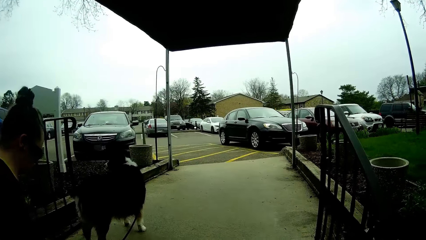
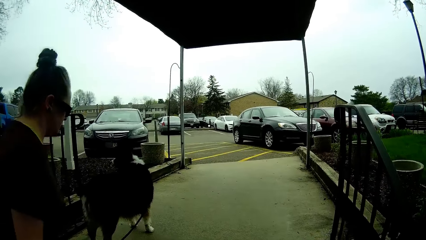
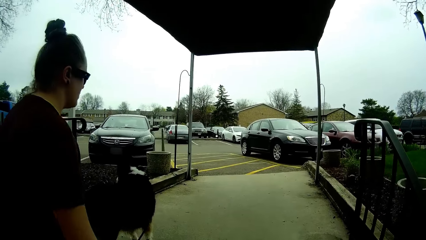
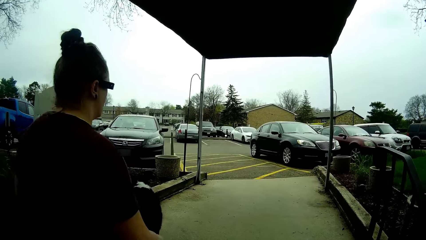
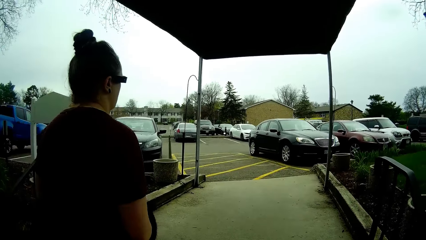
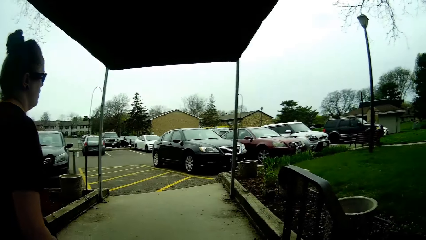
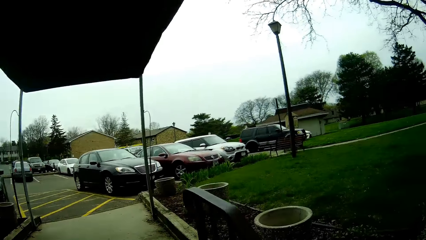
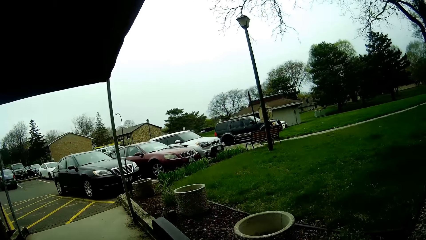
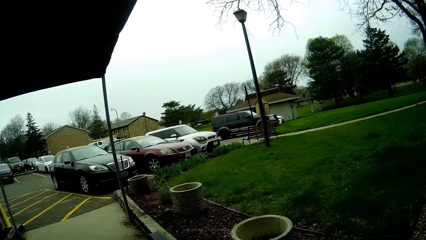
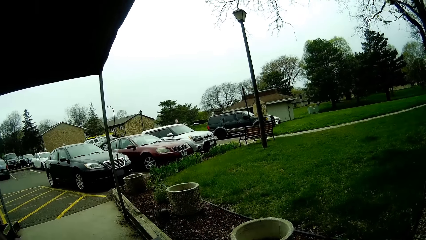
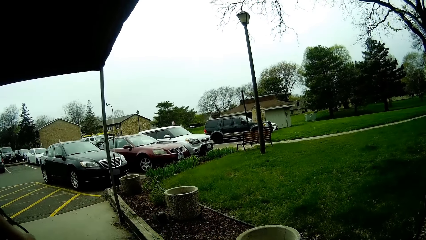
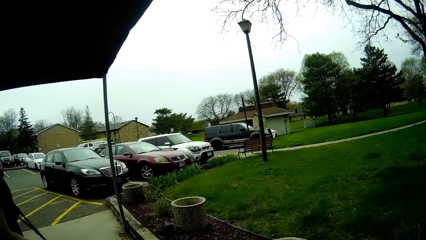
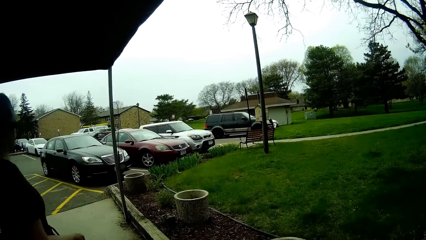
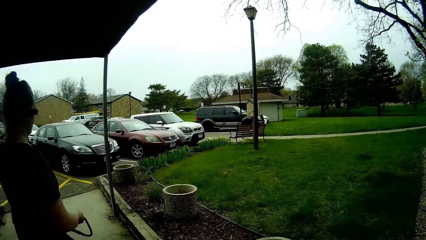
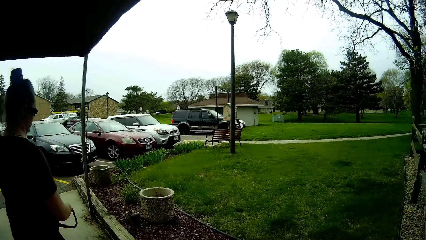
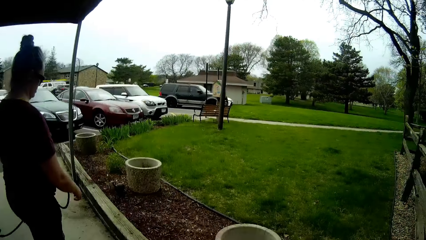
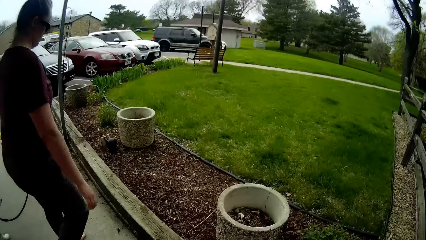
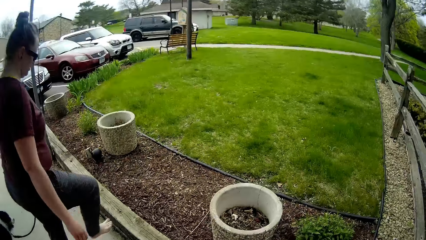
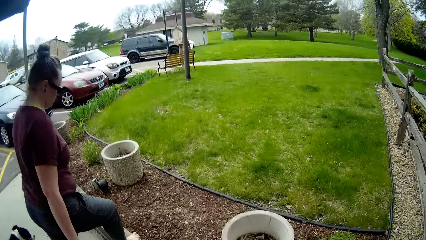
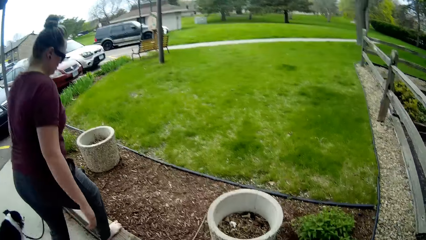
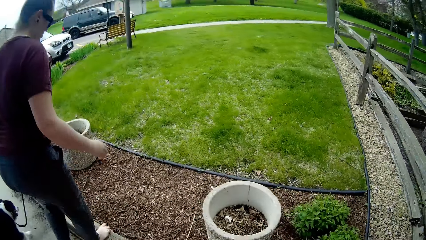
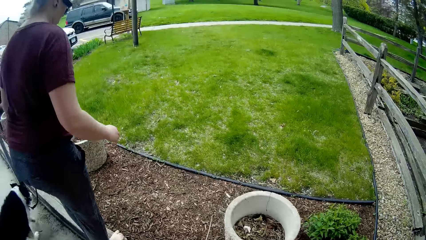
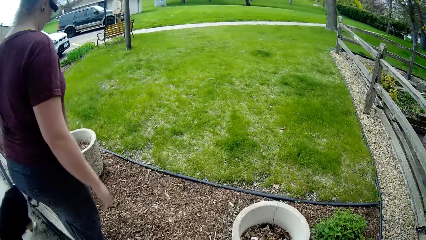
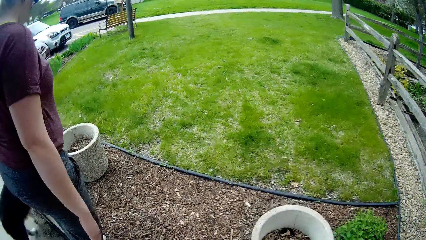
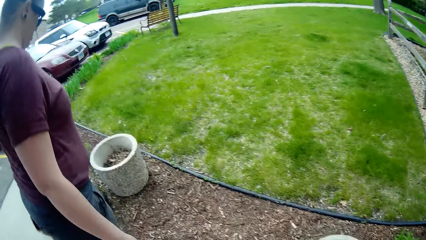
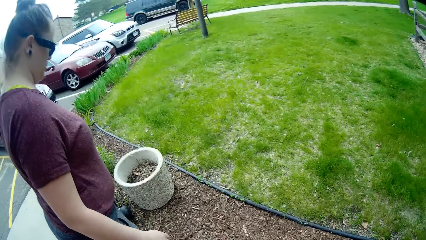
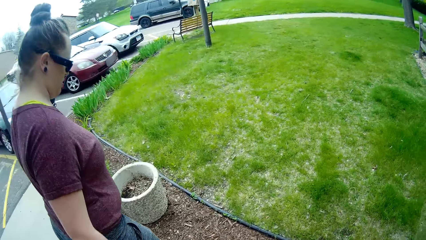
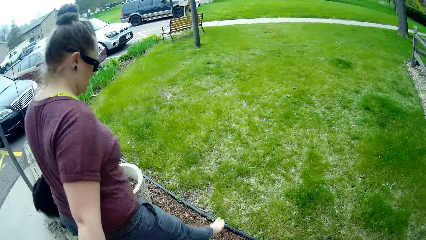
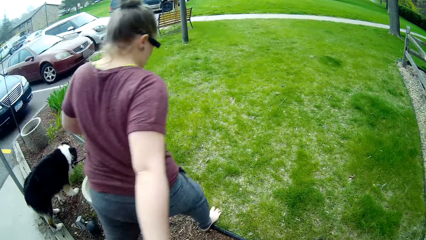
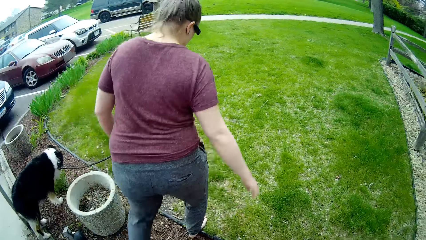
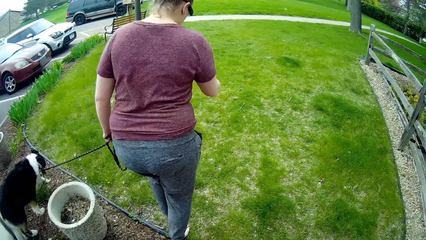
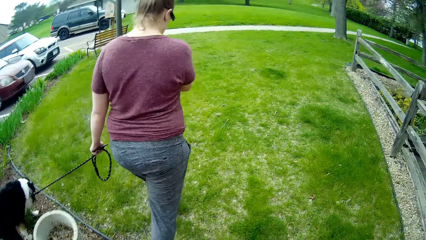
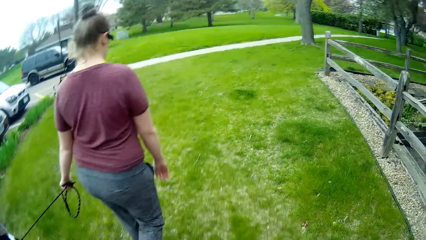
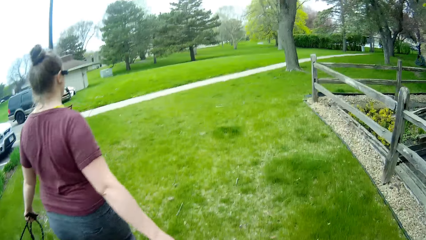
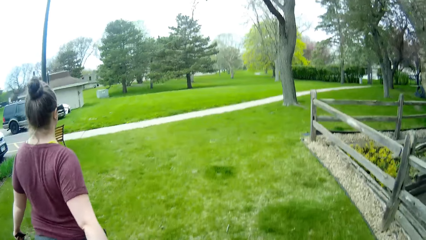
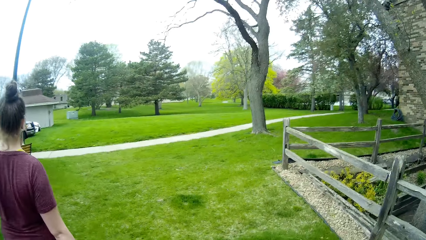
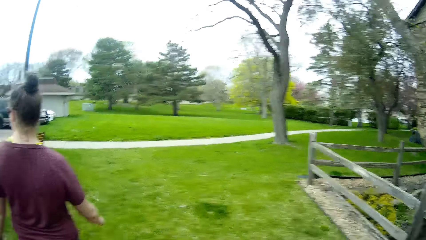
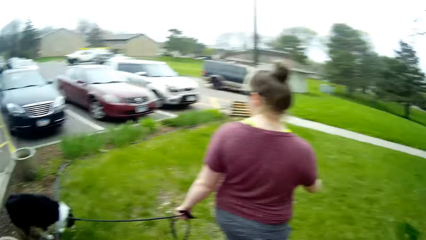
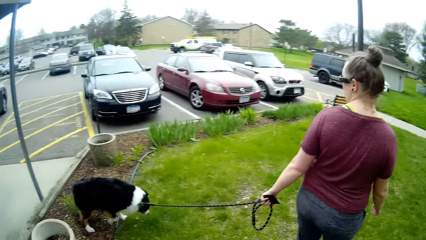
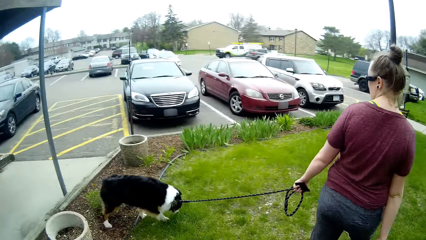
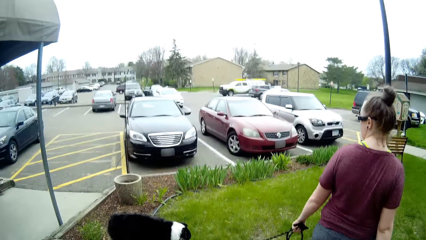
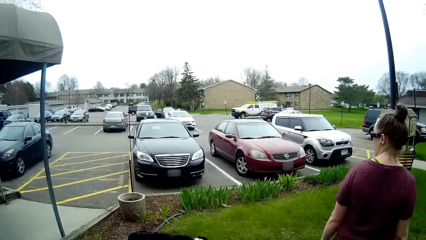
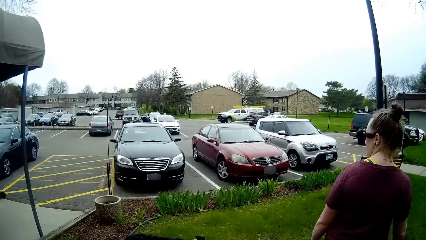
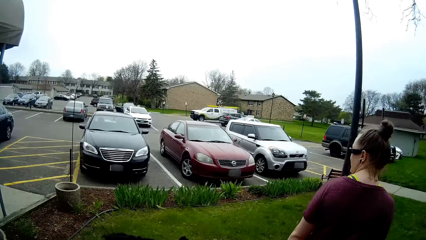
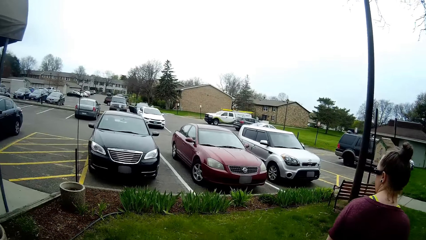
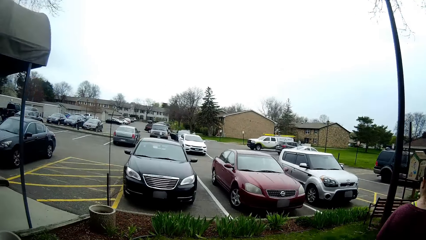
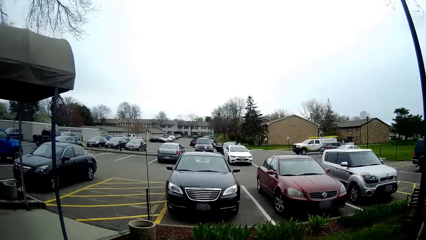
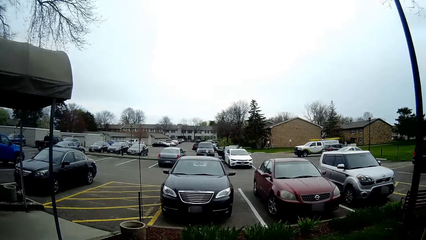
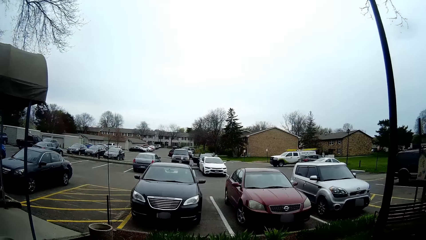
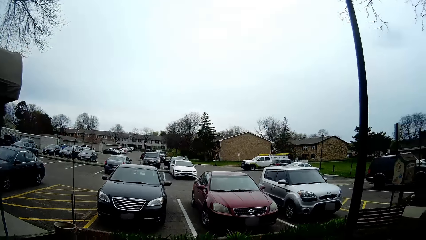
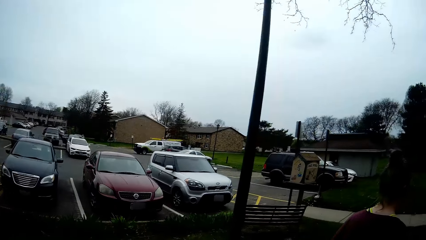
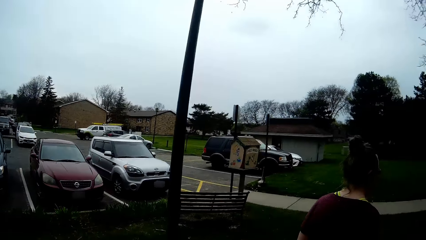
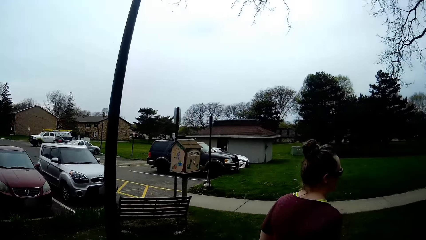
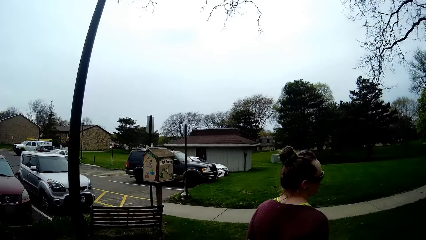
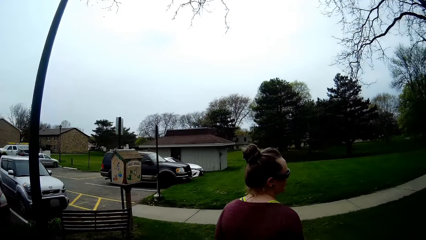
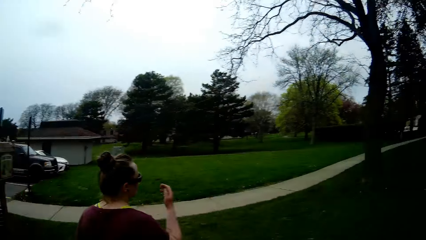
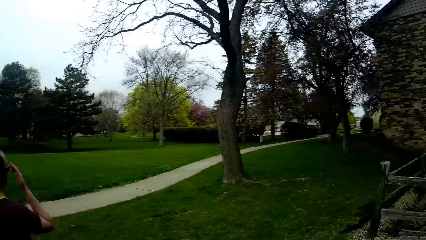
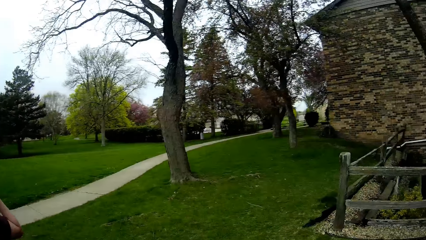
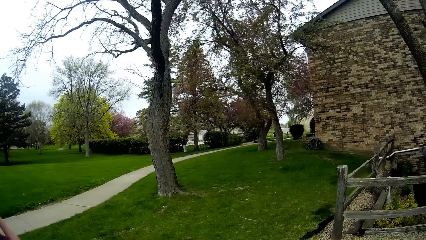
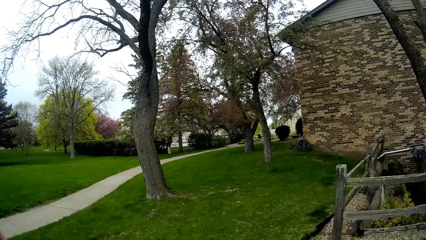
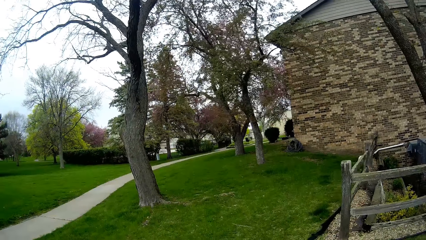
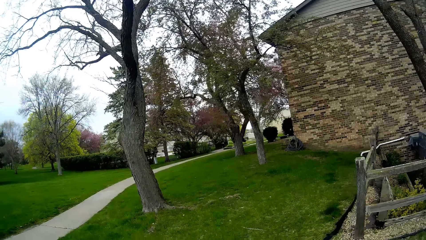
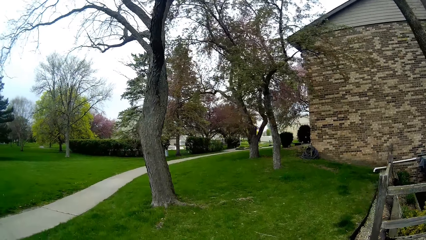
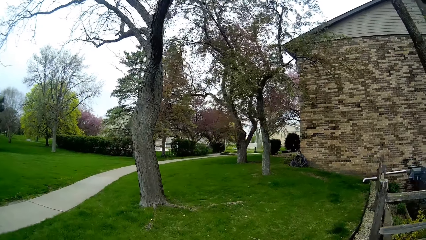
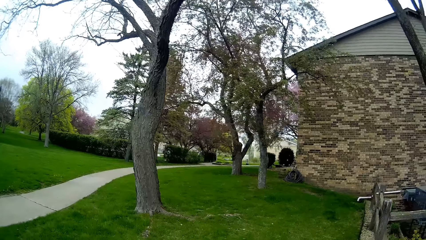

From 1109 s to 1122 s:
The woman climbs up some stairs. She takes a walk. The camera wearer takes a walk.

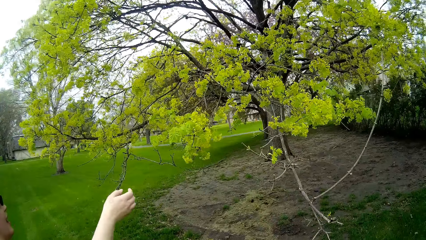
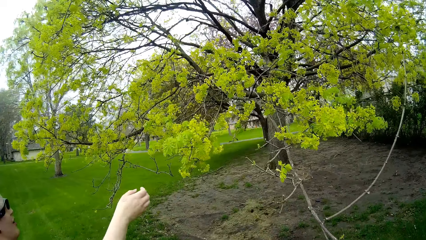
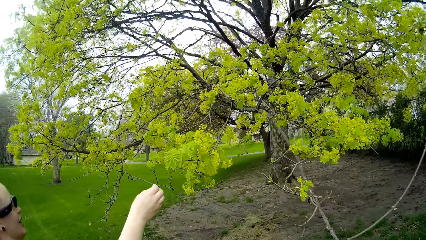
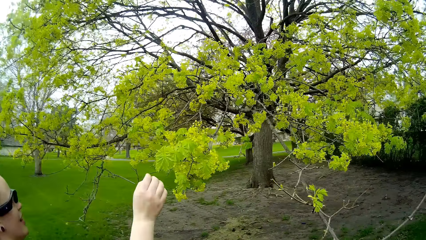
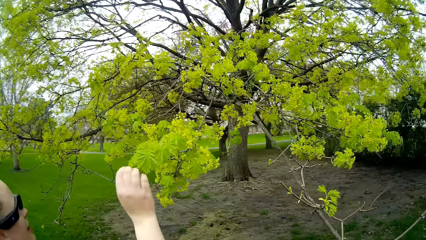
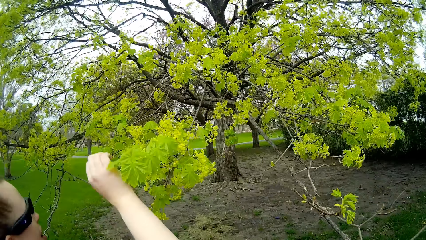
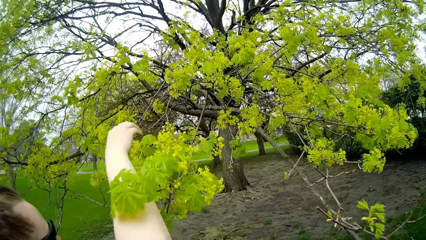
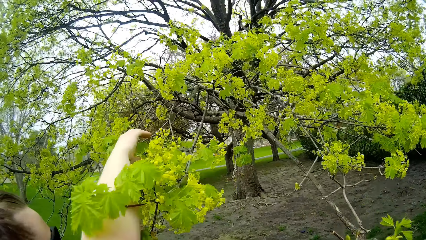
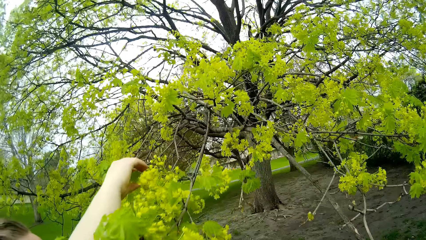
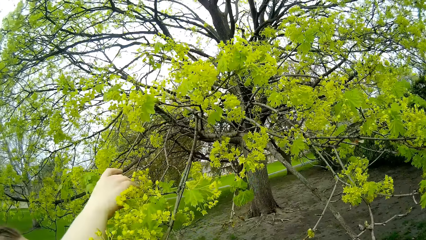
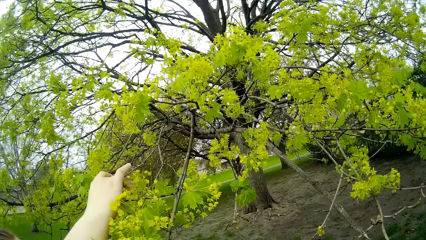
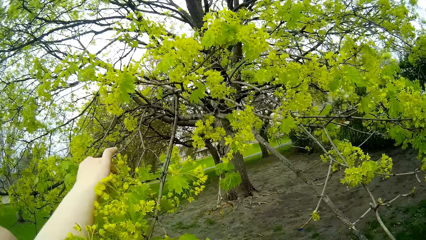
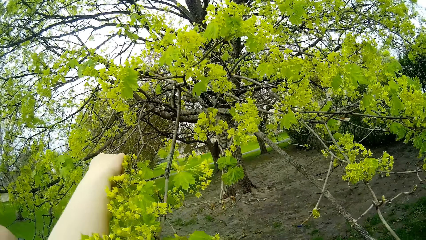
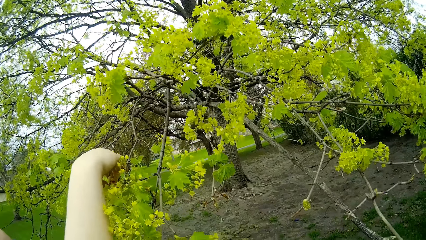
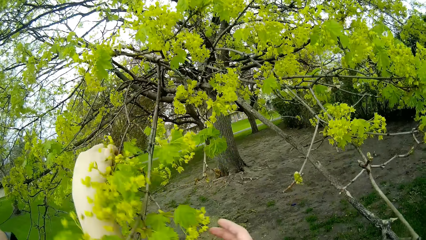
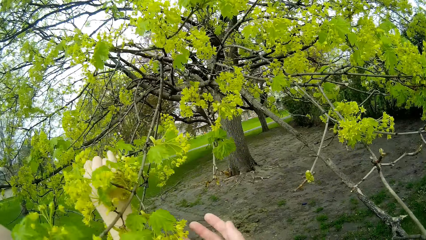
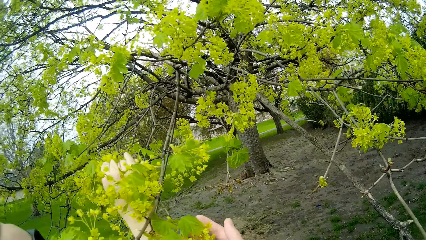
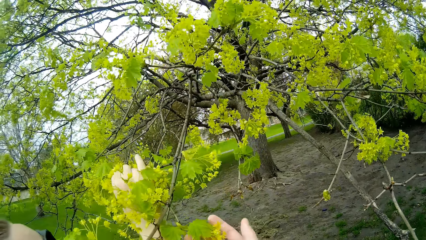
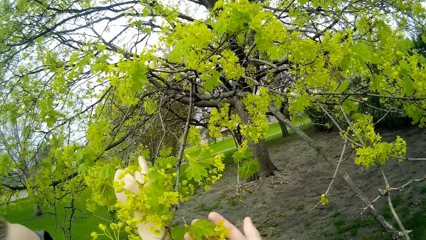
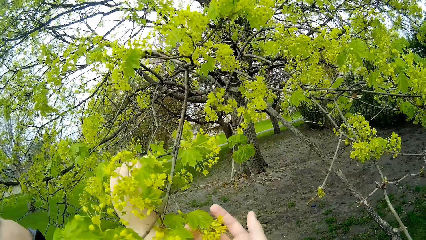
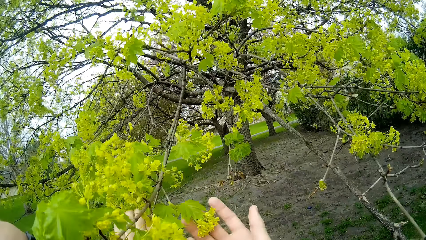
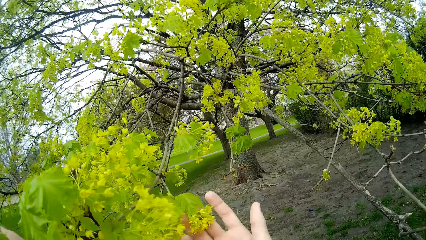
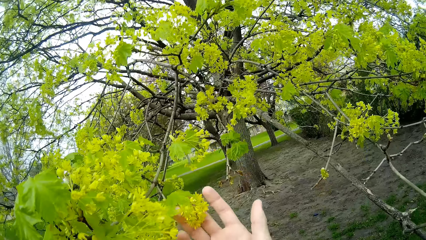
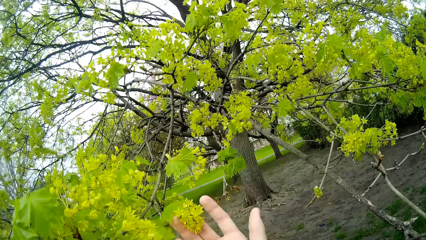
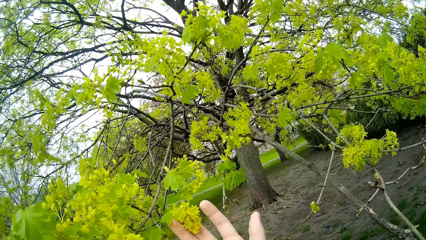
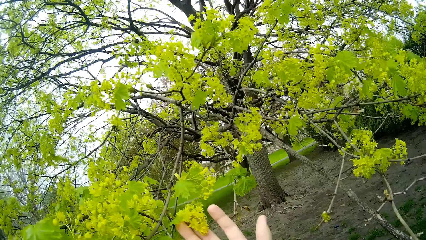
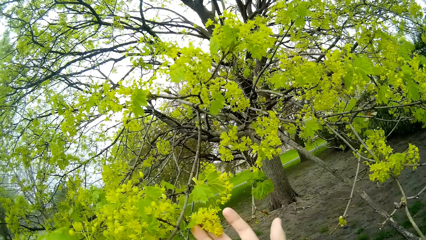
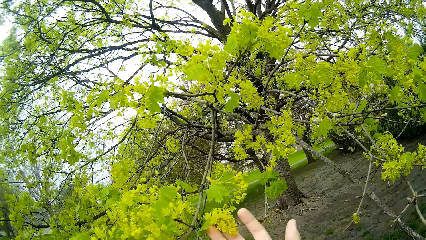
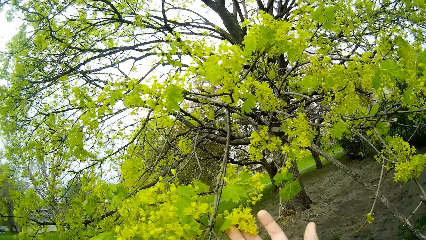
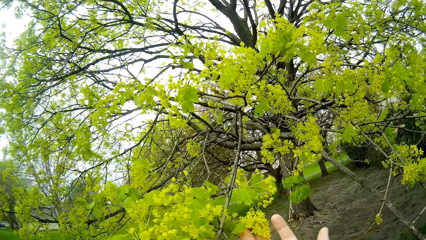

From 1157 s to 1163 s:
The woman grabs some flowers from a tree. She touches a flower with her right hand. The camera wearer touches a flower with his right hand.
